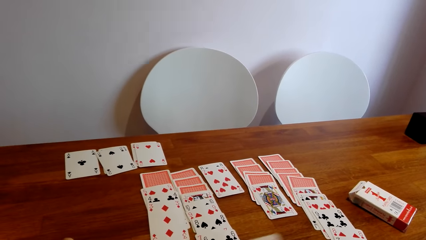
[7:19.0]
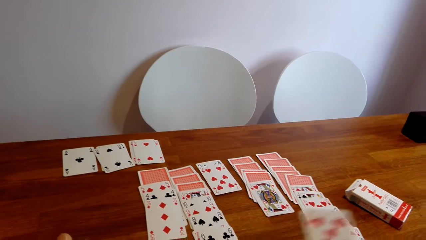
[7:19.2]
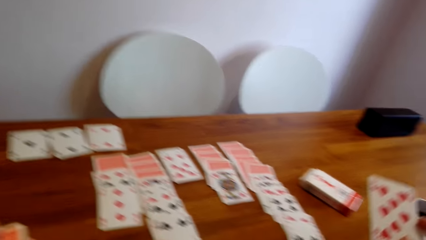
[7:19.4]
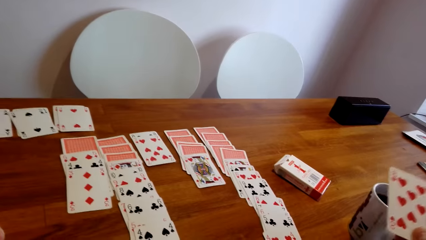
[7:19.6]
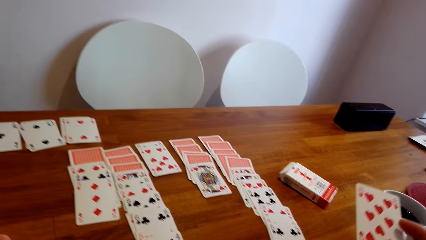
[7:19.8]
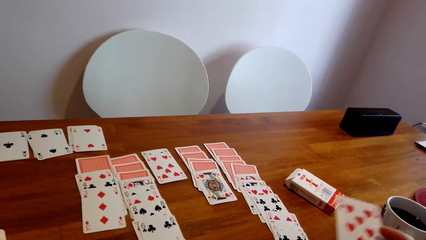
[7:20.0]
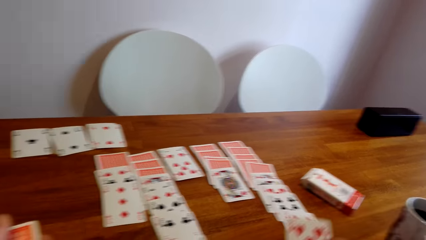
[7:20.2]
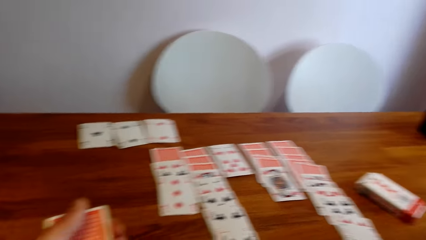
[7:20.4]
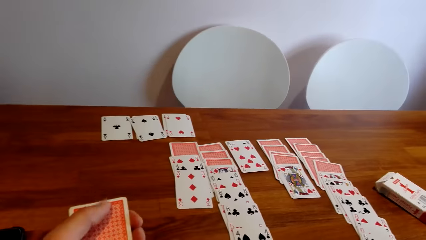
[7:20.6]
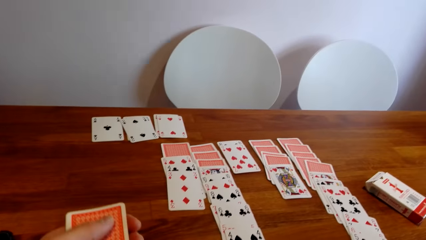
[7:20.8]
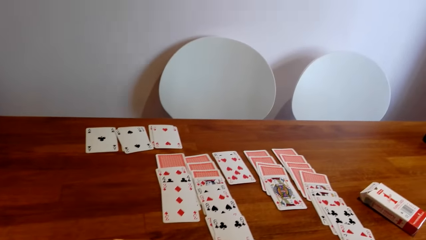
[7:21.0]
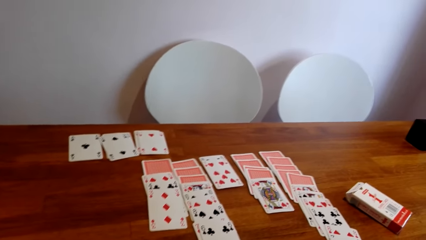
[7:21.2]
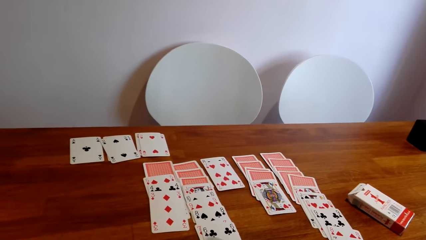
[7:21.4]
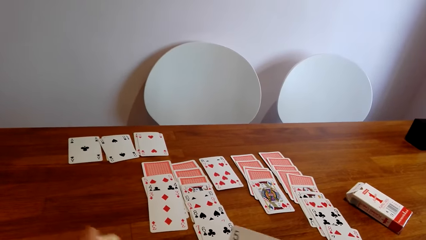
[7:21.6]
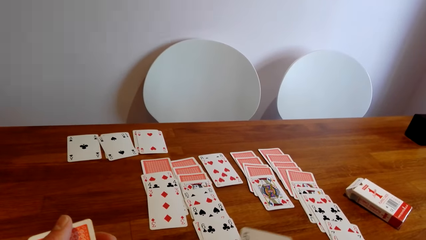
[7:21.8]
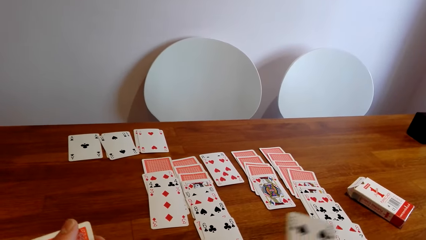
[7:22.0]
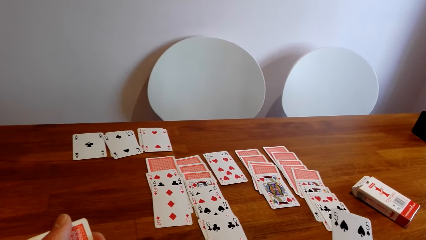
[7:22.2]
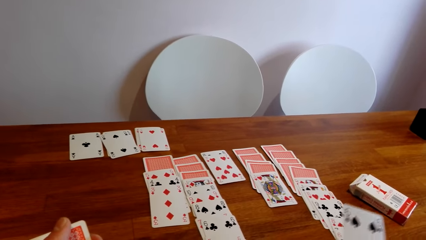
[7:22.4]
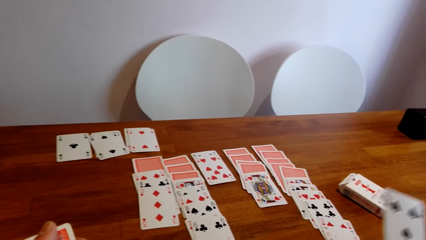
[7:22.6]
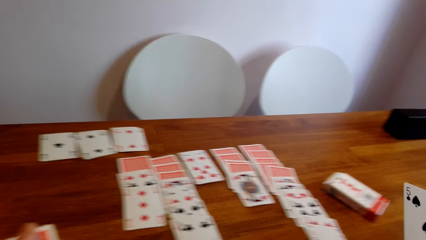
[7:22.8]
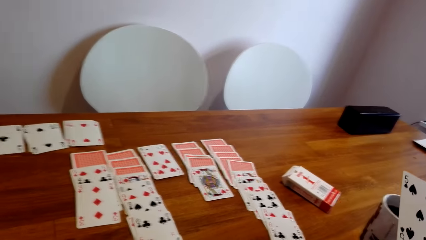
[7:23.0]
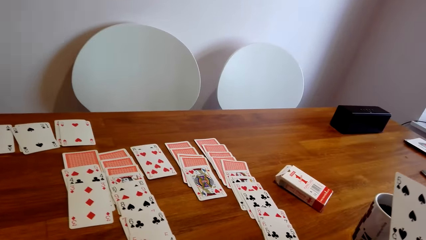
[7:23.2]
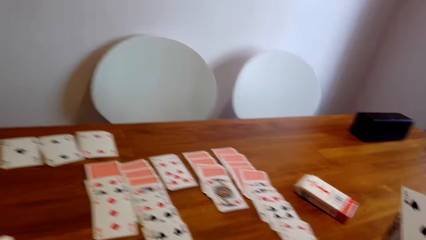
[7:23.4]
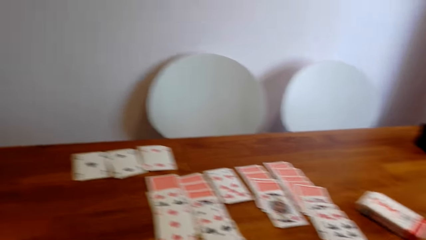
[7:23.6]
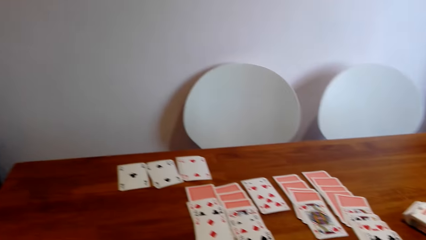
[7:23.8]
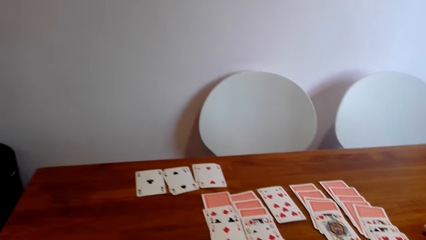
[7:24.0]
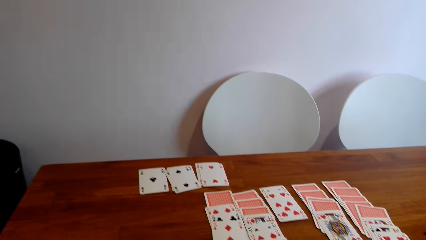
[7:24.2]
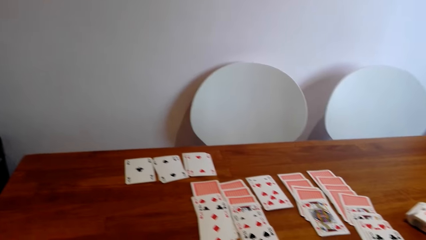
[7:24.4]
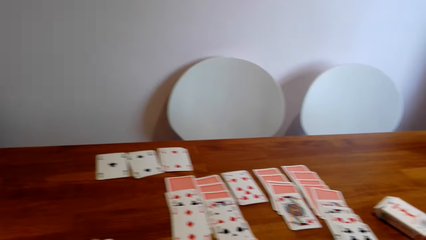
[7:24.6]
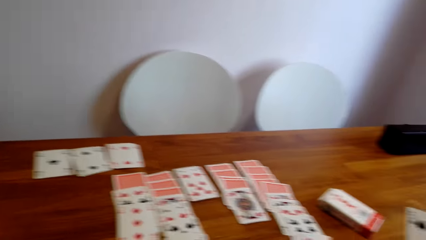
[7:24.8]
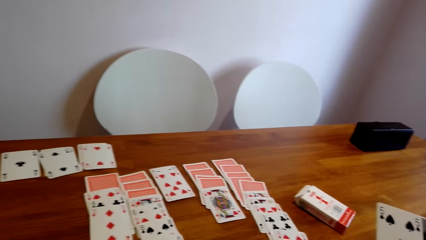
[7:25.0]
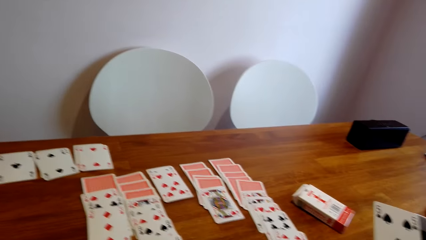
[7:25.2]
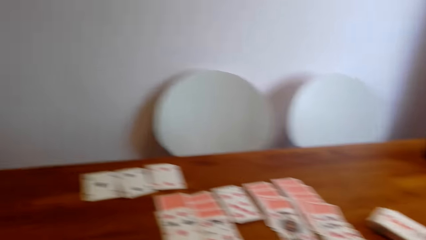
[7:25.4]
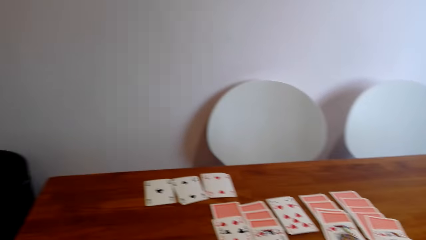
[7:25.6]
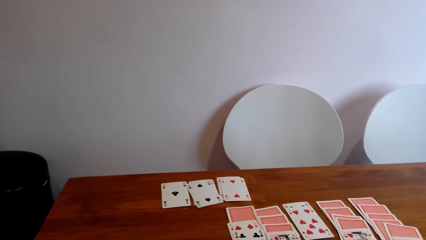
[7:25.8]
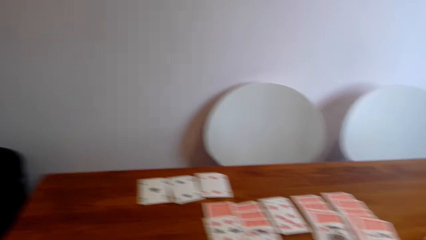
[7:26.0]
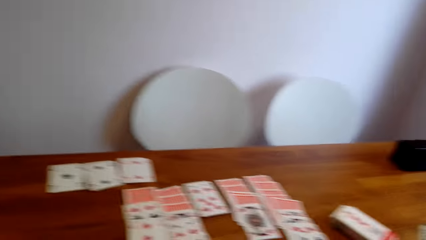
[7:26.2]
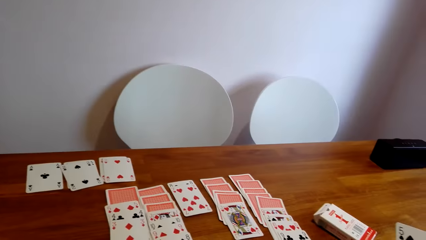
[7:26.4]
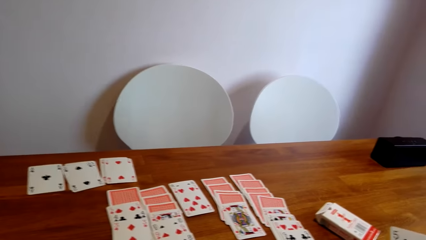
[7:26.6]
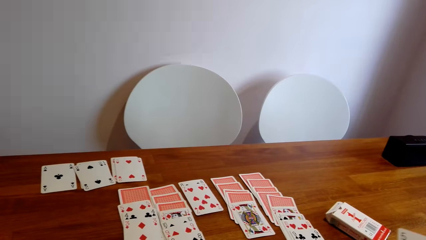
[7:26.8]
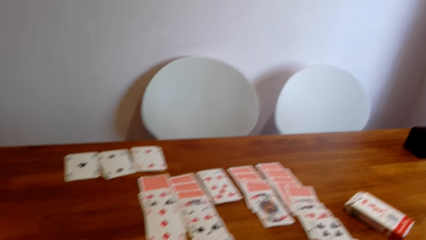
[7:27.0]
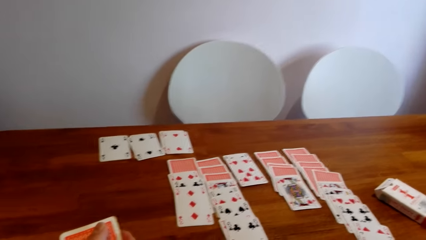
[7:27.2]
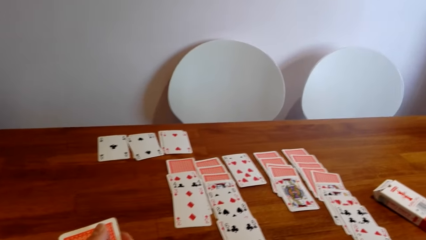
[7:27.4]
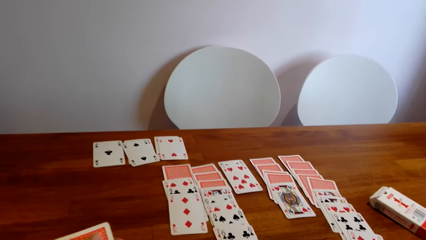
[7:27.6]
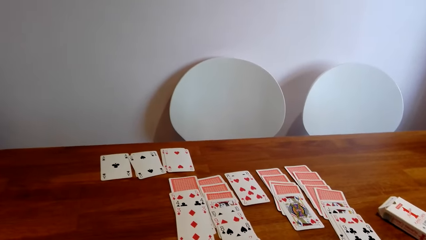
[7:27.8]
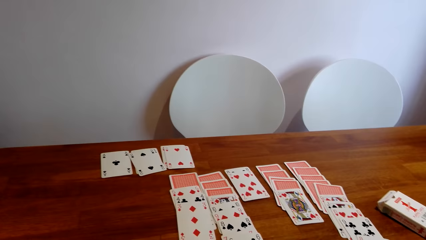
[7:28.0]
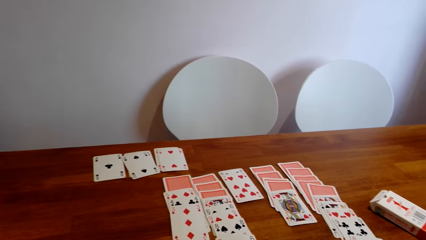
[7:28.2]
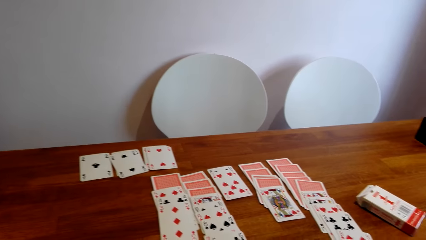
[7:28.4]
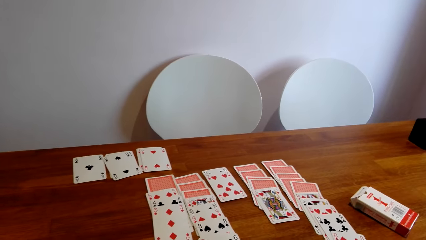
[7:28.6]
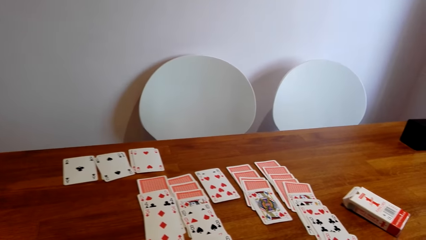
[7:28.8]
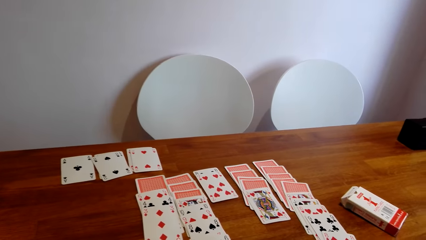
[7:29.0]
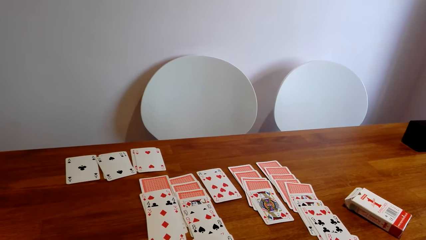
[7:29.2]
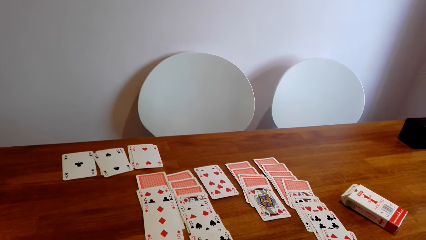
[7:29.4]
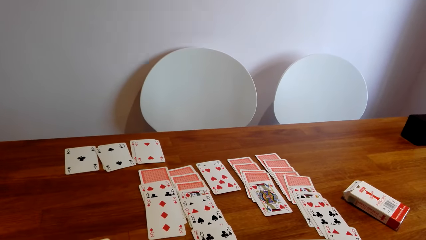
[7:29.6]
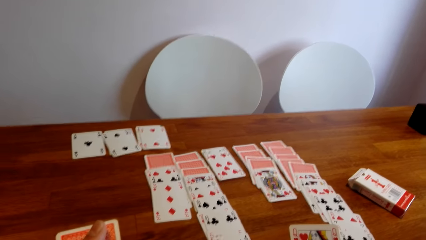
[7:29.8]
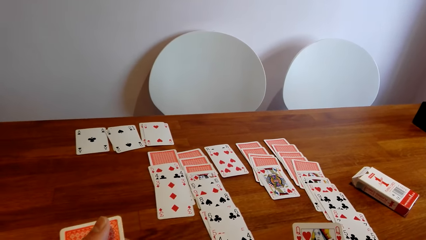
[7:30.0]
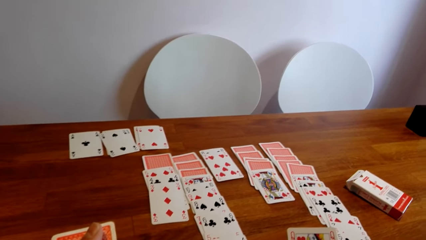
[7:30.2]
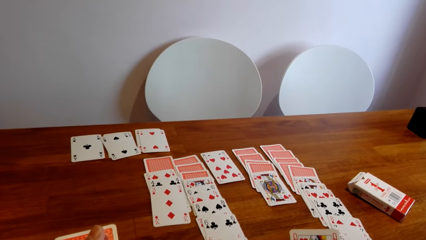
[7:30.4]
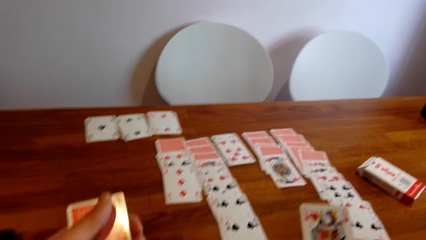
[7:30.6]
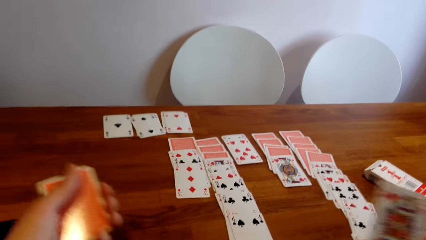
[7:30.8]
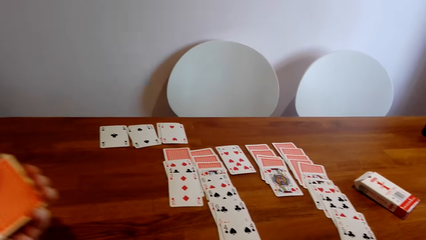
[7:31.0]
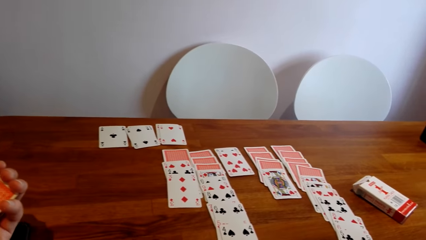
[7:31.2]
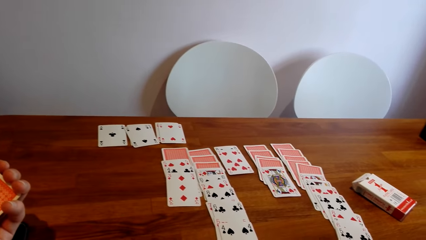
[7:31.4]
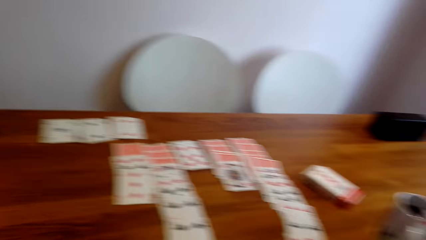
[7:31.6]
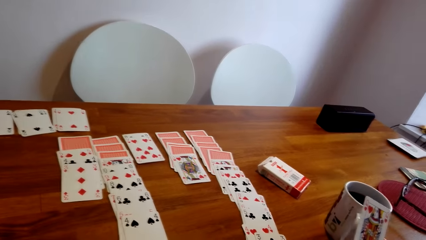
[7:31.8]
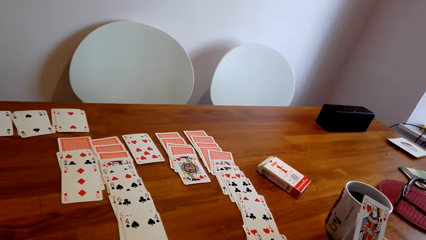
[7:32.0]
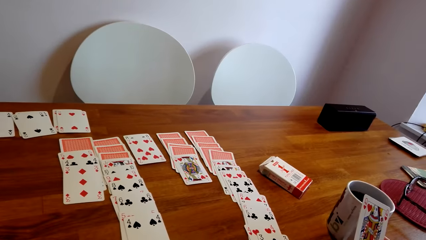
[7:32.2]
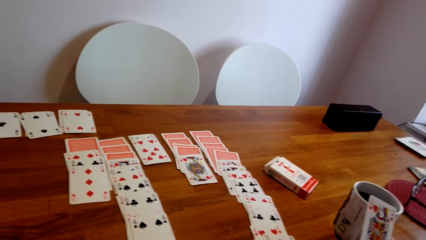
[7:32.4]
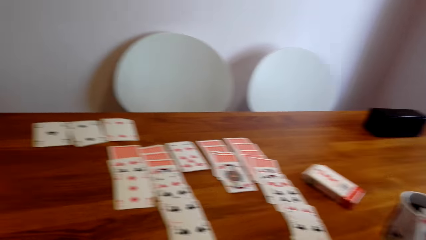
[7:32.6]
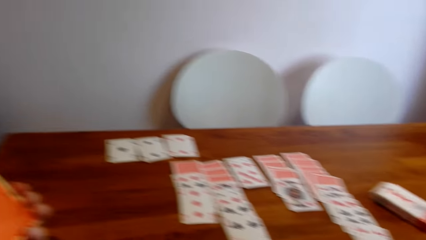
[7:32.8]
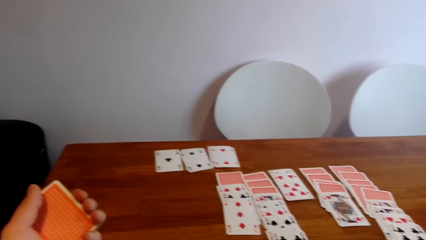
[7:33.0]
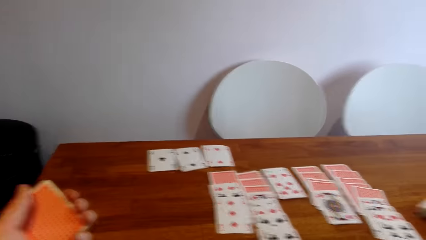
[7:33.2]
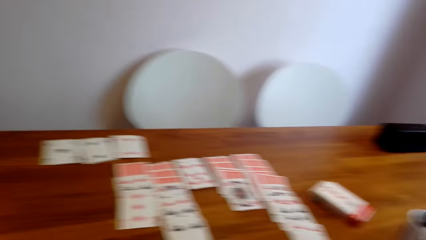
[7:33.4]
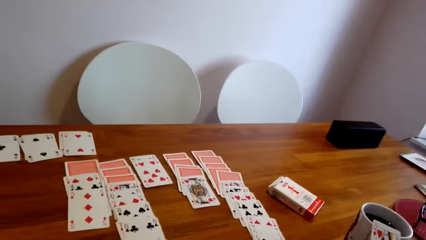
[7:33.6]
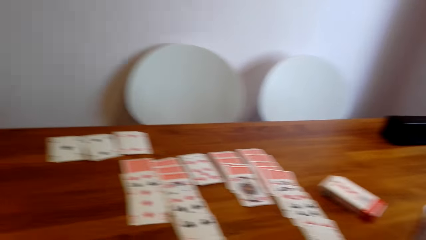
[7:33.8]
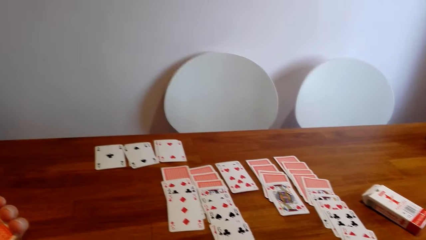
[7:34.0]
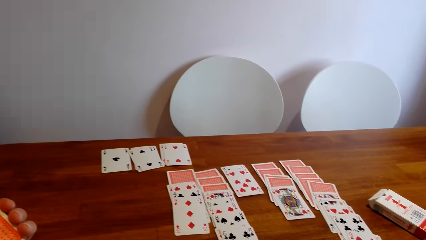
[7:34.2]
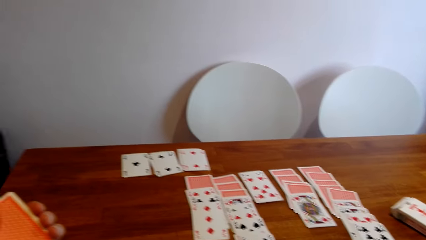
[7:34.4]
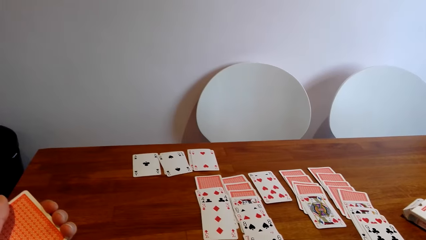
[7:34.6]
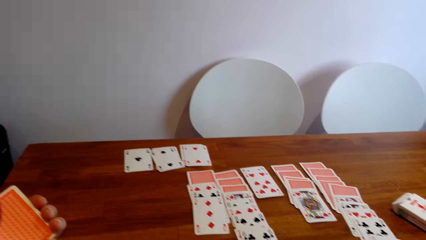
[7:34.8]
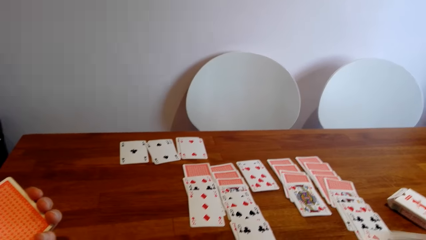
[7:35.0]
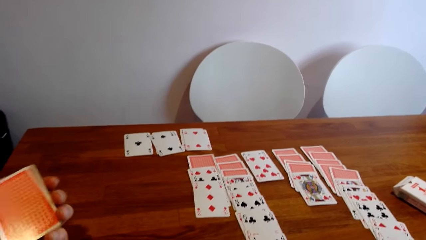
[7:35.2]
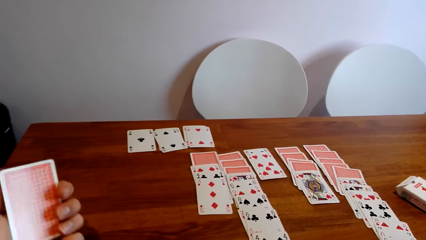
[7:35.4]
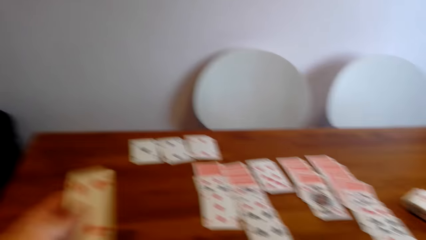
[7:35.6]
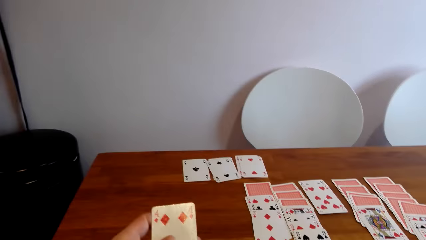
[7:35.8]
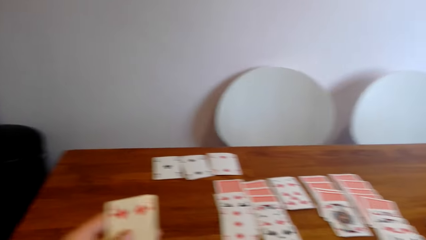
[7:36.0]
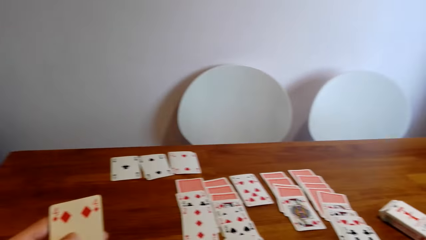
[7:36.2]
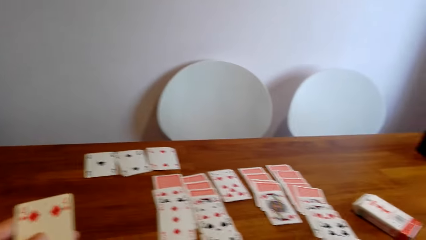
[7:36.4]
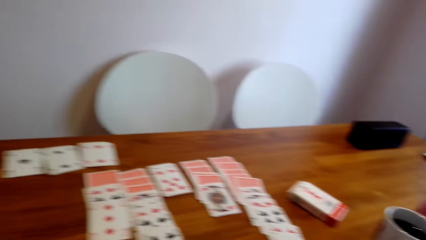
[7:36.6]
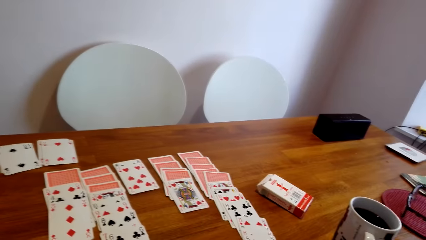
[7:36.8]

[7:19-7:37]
The camera wearer lifts a card, drops the card back, and lifts another card. They stare at the cards on the table. They turn the cards in hand.
